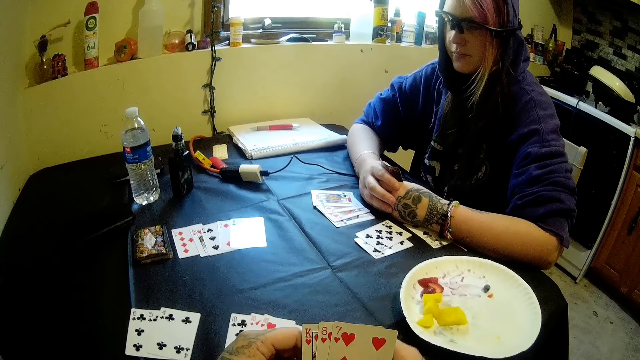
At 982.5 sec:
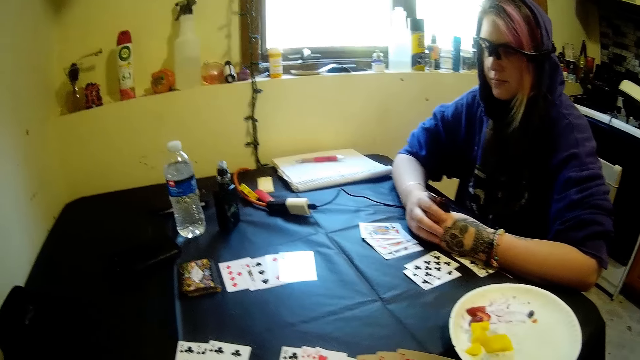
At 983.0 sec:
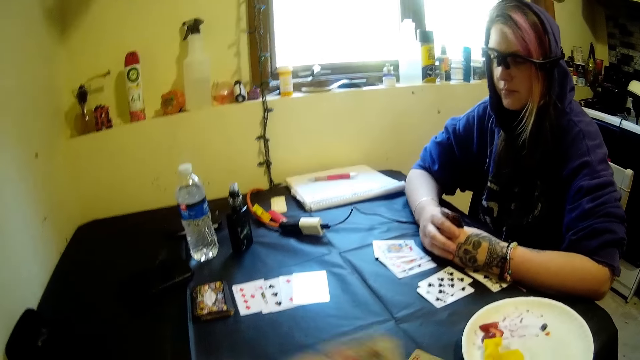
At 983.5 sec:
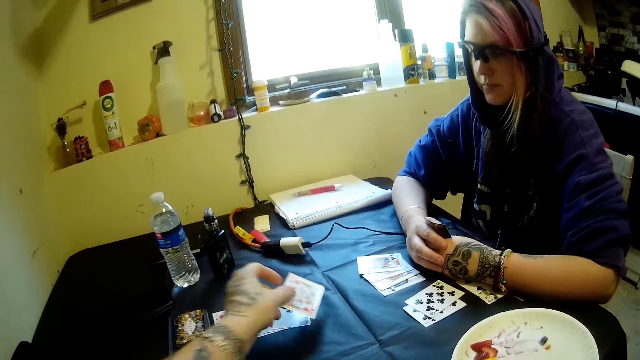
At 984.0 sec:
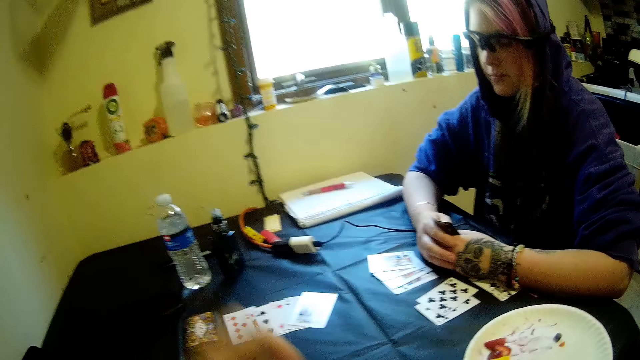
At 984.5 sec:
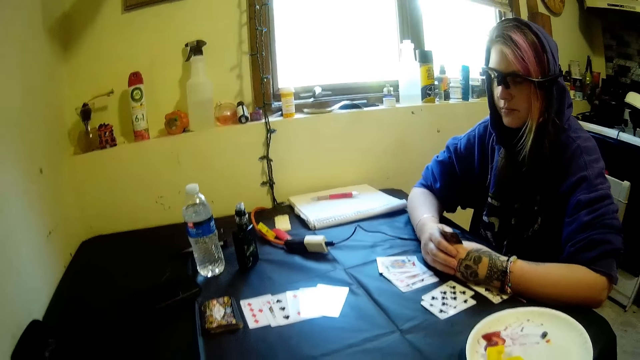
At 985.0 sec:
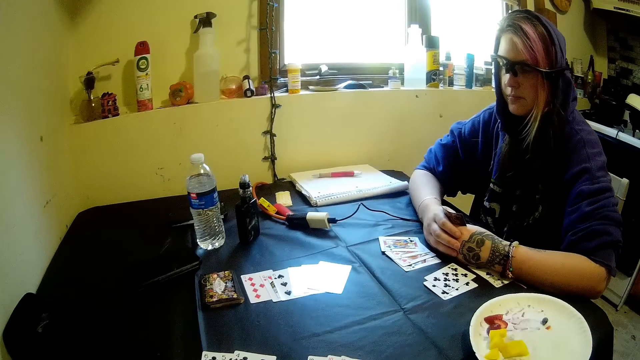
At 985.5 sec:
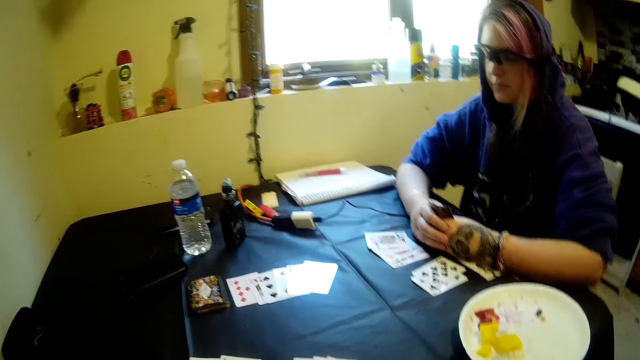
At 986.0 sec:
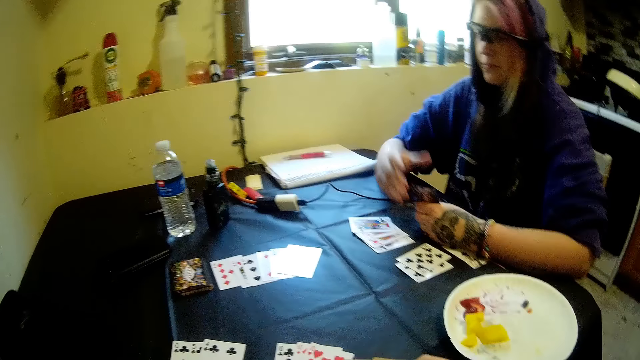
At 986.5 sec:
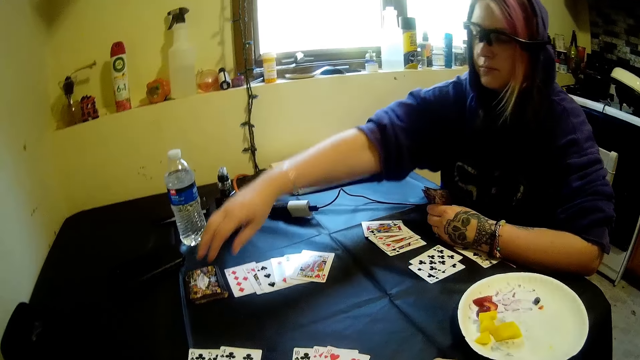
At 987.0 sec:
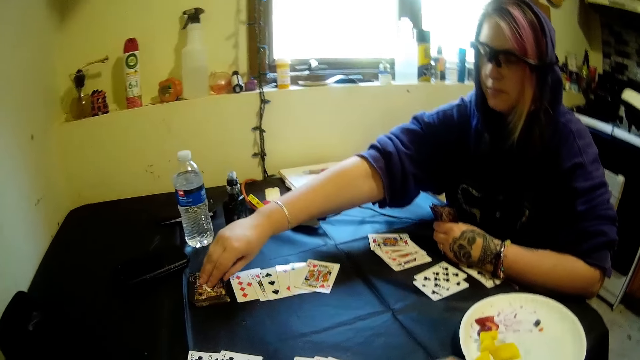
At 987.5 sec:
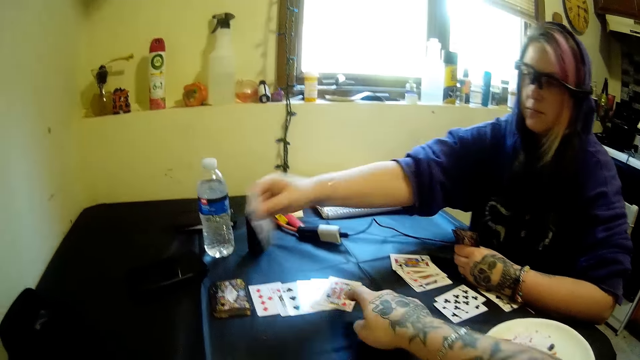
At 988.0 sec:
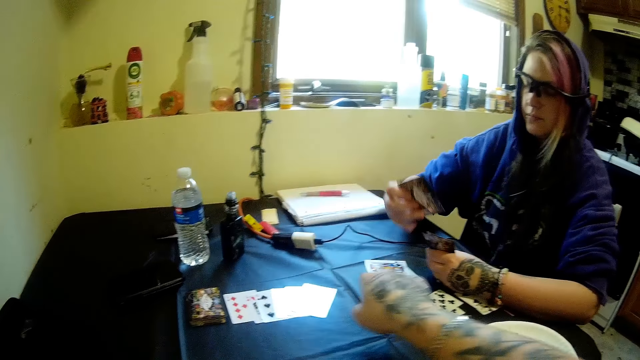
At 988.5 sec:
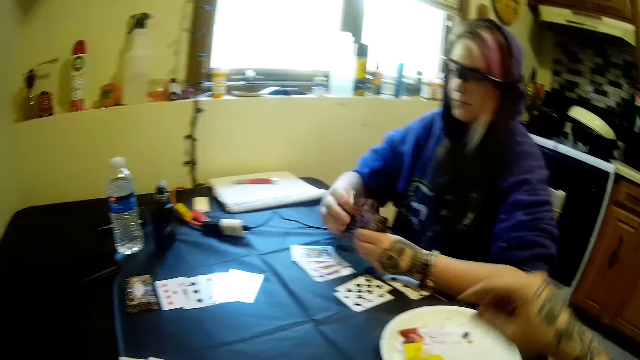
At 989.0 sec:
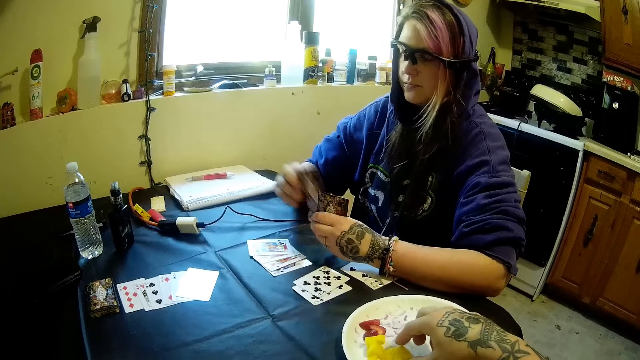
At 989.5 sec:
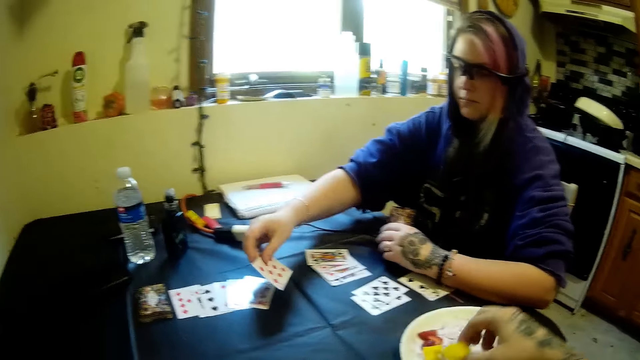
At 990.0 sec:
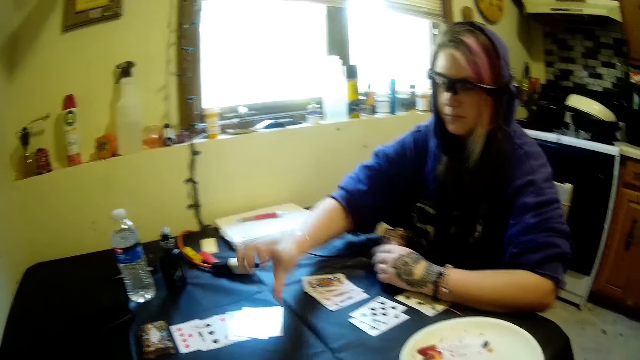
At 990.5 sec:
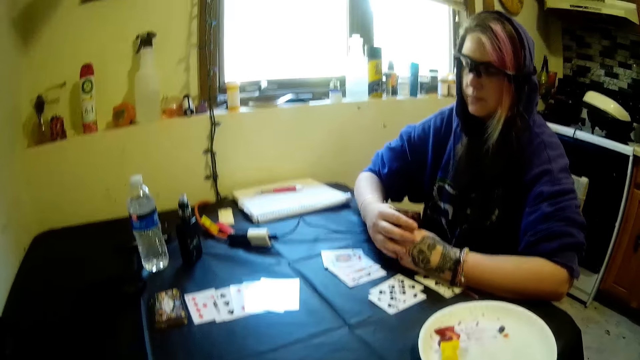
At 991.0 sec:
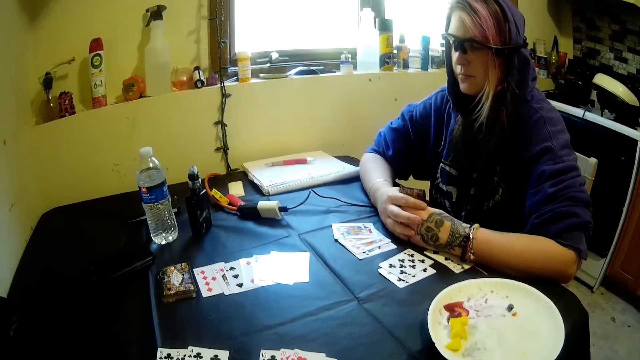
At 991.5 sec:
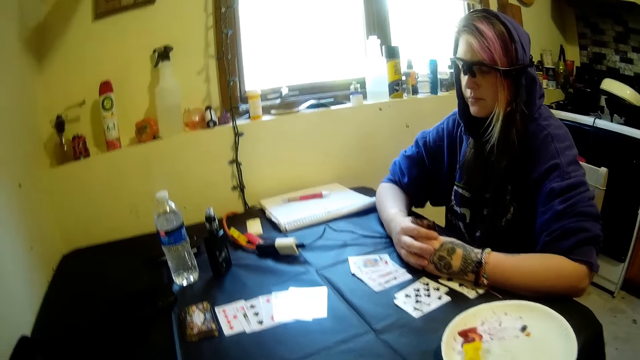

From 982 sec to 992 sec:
The camera wearer drops a card on the table with his left hand. The woman picks another card from the stack of cards on the table with her right hand. The camera wearer points at the card. He takes something from the plate. The woman moves cards from her hand to the table with her right hand.

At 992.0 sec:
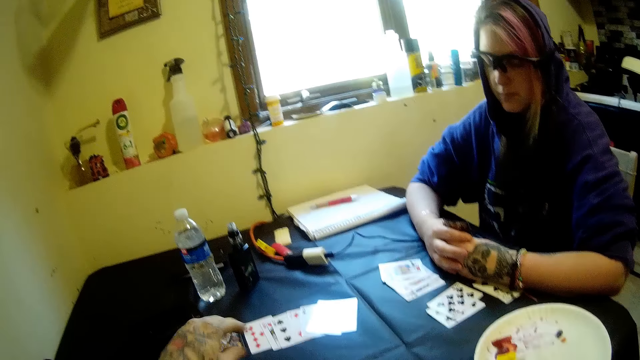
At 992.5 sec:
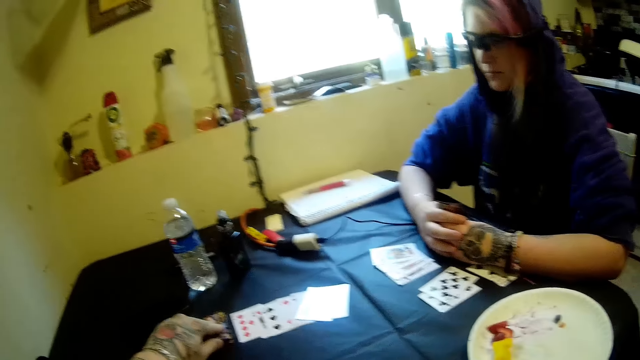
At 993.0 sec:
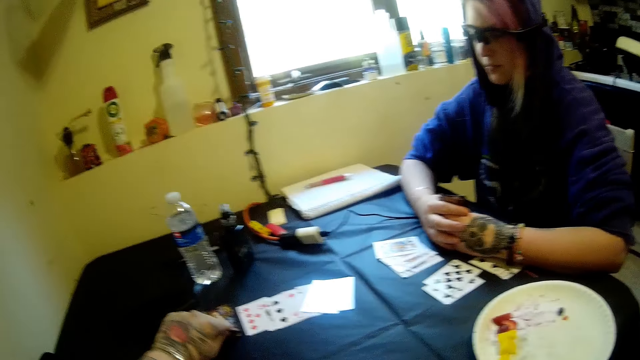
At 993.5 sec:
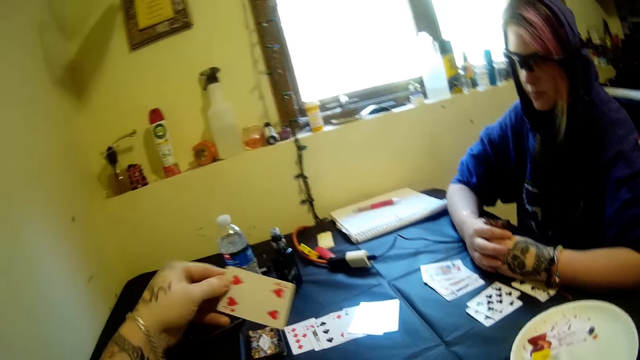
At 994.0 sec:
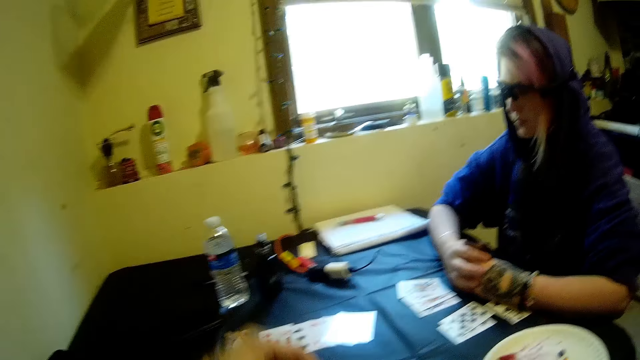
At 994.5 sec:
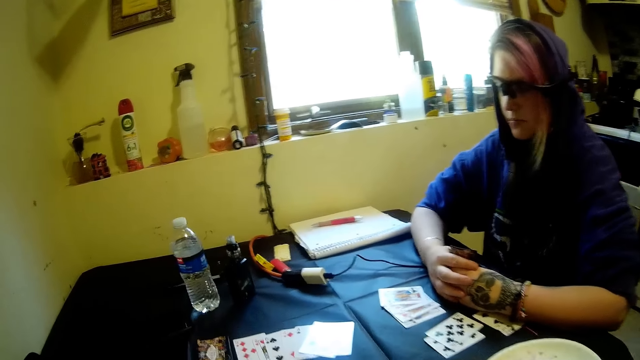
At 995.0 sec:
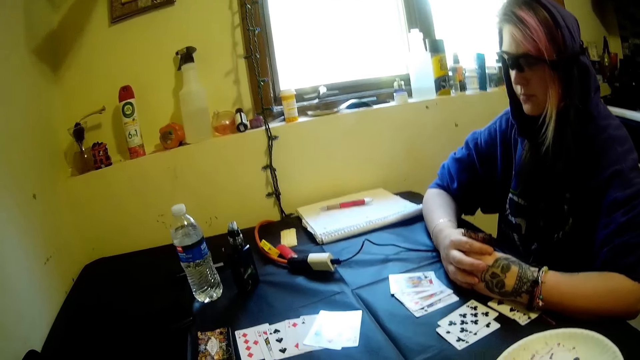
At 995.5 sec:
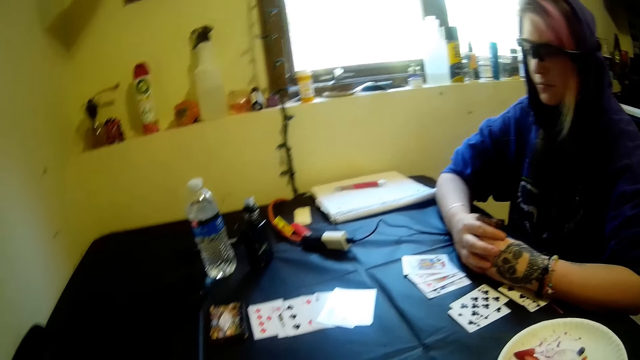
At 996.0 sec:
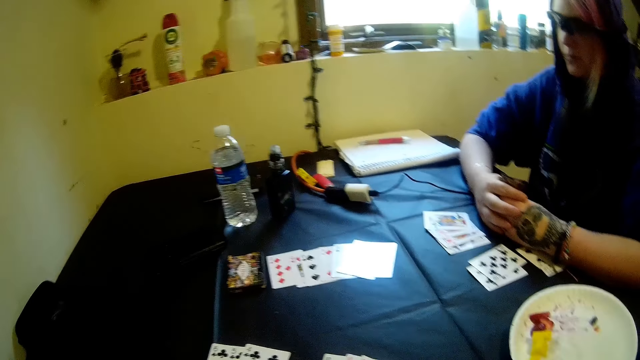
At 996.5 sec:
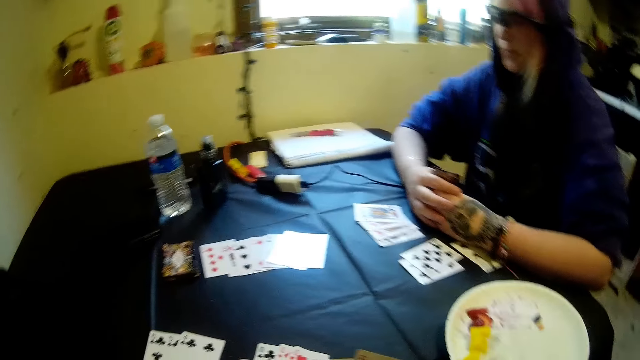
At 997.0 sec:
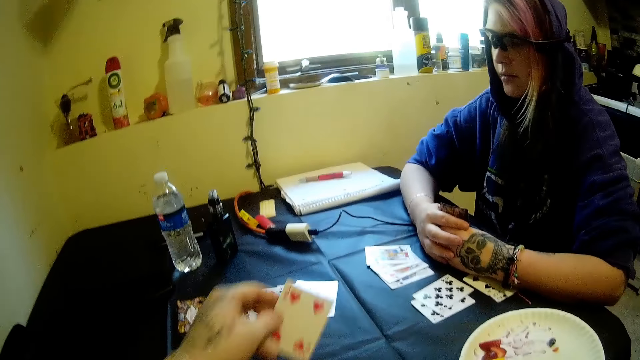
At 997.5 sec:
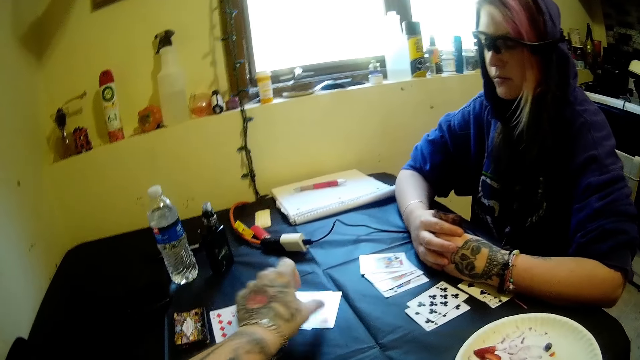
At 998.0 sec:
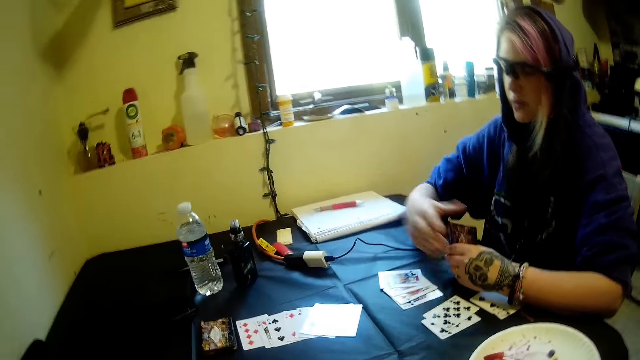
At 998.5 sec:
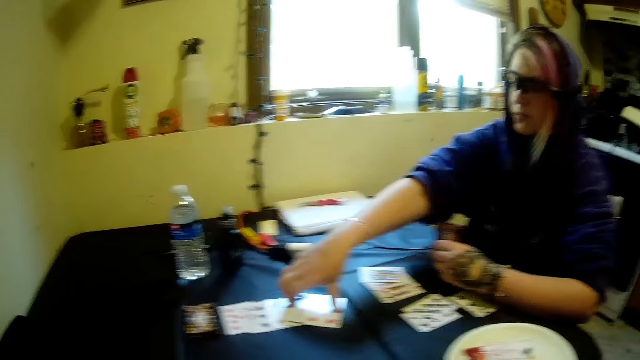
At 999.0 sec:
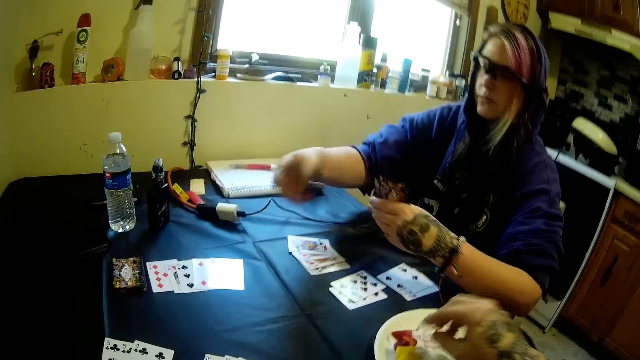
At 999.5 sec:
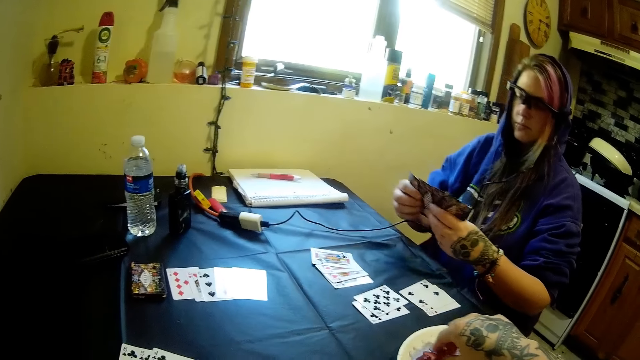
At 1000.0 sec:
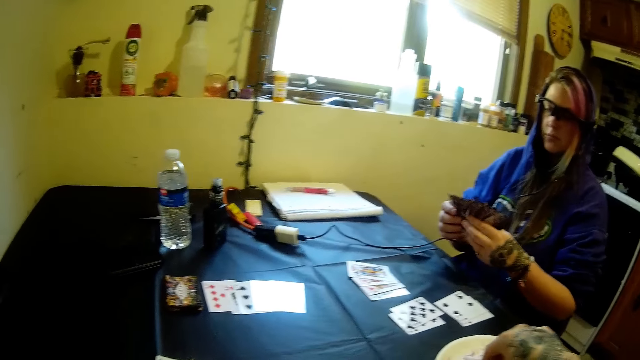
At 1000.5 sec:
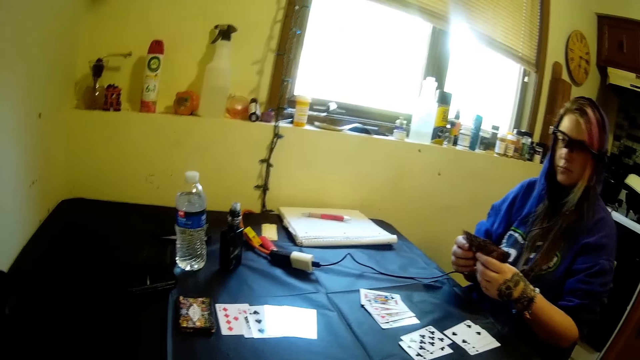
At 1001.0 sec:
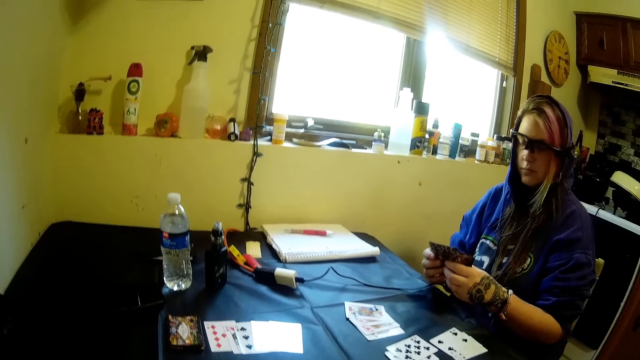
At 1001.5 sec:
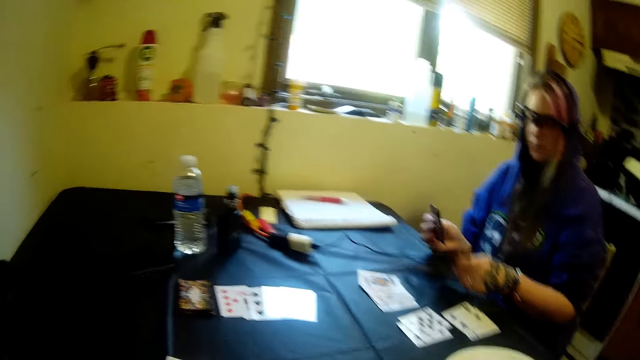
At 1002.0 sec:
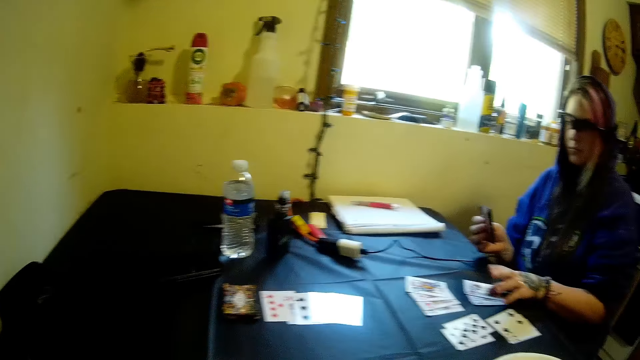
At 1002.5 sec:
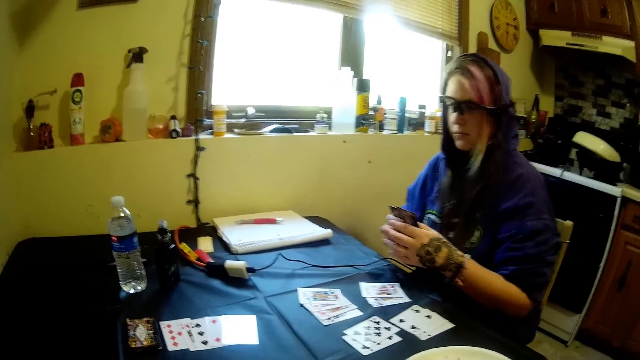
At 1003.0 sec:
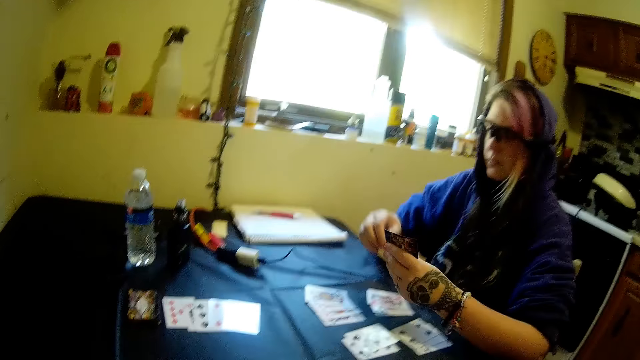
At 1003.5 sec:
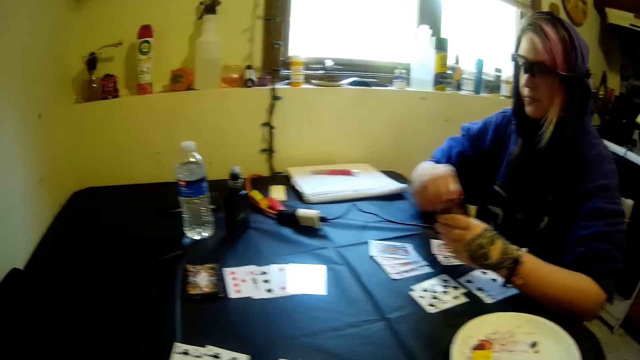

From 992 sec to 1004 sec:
The camera wearer picks another card from the stack of cards on the table with his left hand. He drops a card on the table with his left hand. The woman picks cards from the table with her right hand. The camera wearer picks fruit from the plastic plate on the table with his right hand. The woman moves a card from her hand to the table with her right hand.
